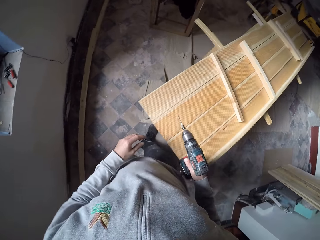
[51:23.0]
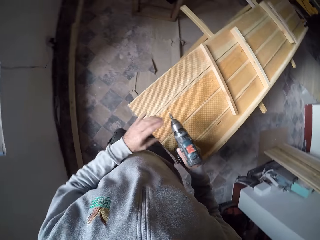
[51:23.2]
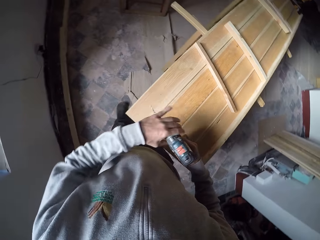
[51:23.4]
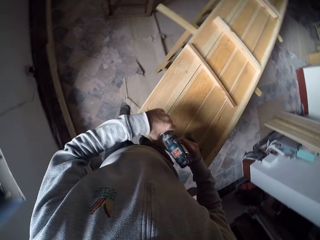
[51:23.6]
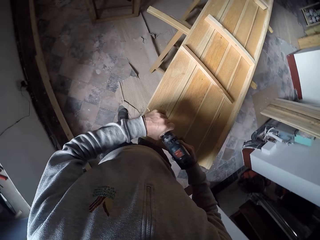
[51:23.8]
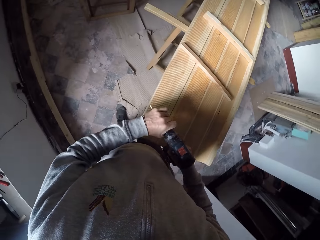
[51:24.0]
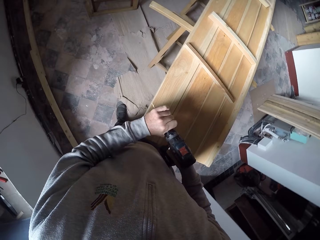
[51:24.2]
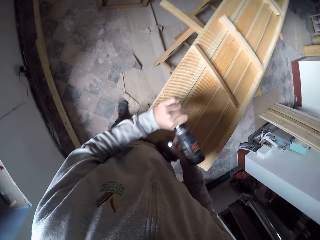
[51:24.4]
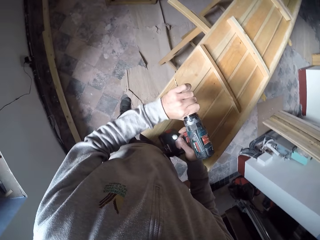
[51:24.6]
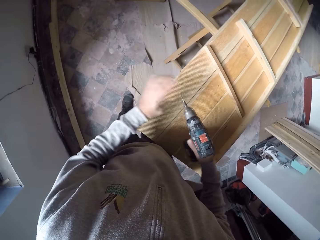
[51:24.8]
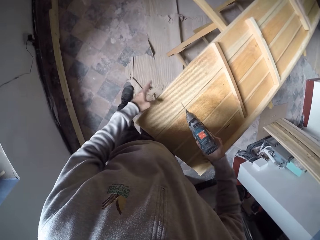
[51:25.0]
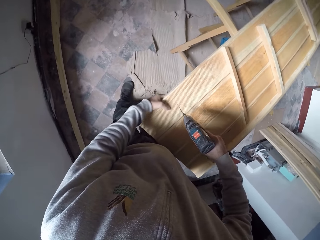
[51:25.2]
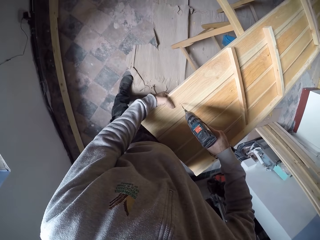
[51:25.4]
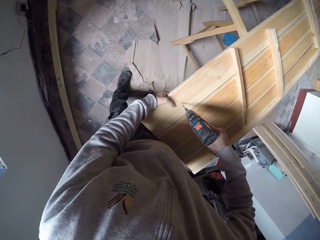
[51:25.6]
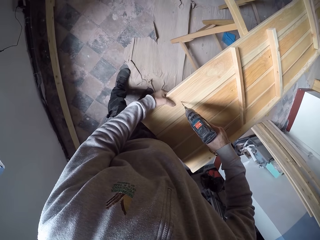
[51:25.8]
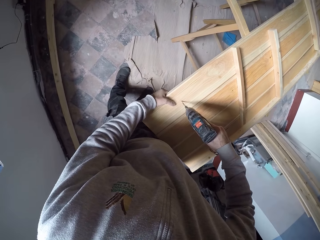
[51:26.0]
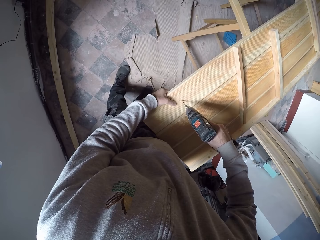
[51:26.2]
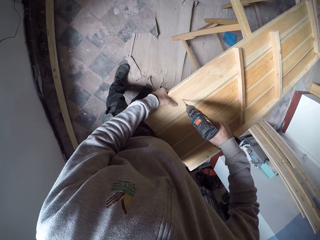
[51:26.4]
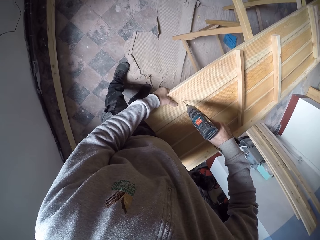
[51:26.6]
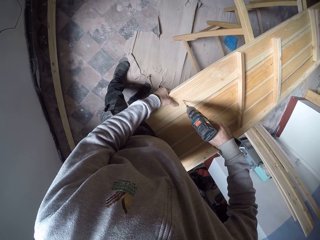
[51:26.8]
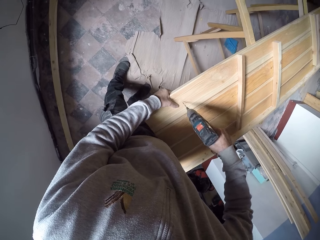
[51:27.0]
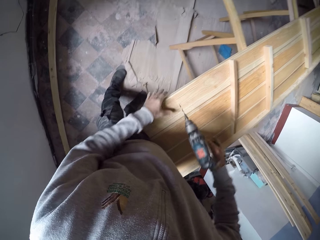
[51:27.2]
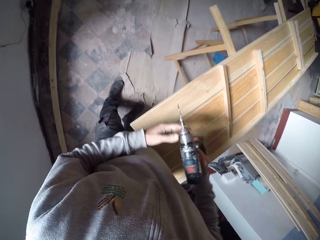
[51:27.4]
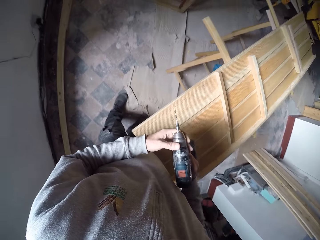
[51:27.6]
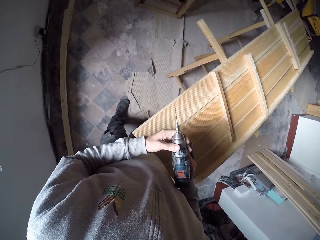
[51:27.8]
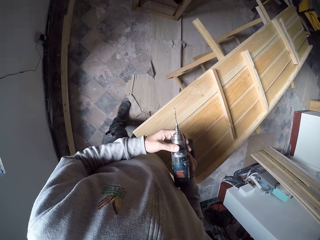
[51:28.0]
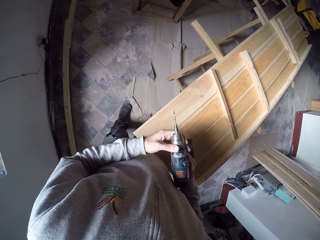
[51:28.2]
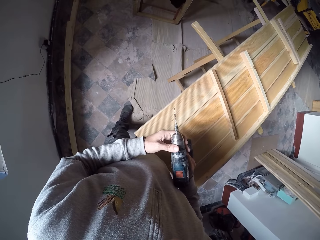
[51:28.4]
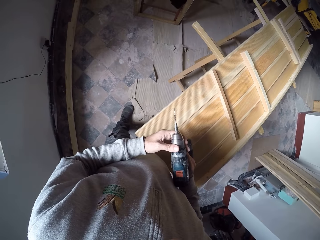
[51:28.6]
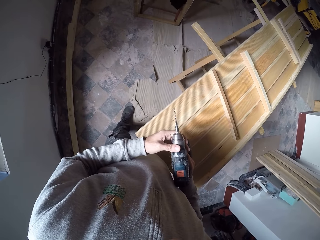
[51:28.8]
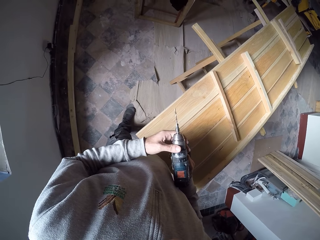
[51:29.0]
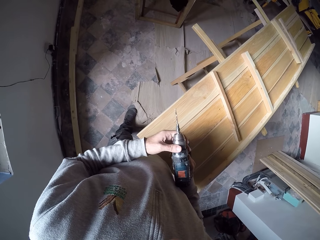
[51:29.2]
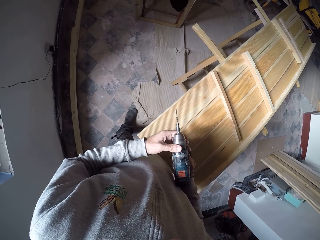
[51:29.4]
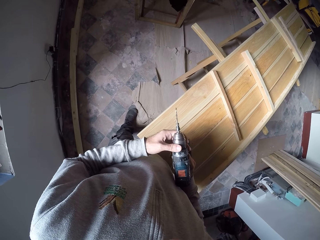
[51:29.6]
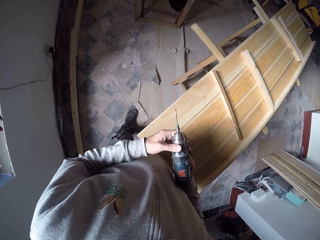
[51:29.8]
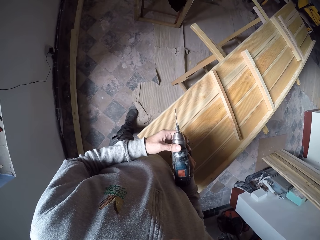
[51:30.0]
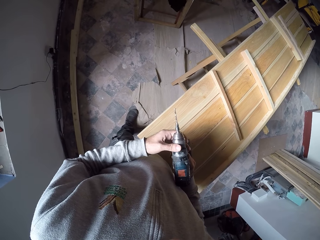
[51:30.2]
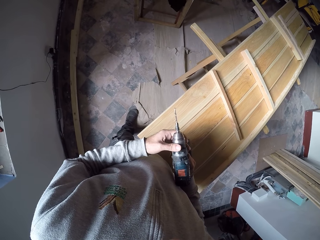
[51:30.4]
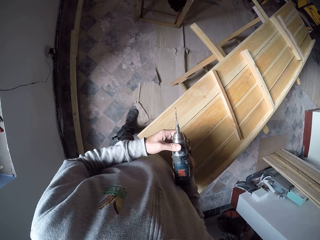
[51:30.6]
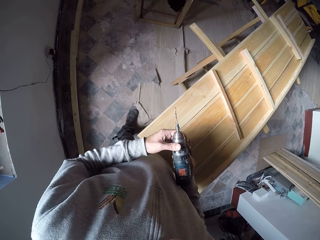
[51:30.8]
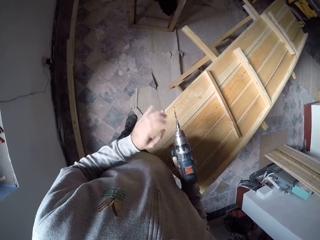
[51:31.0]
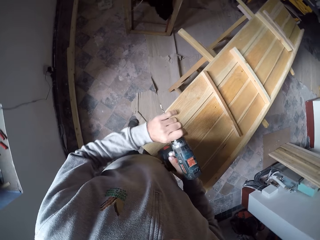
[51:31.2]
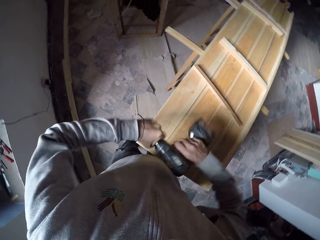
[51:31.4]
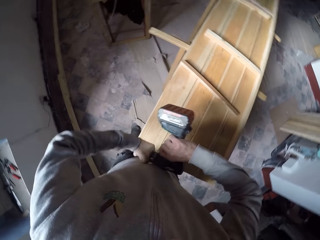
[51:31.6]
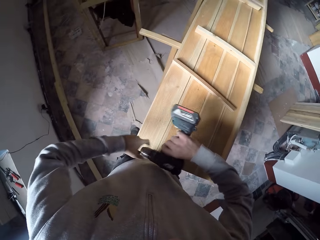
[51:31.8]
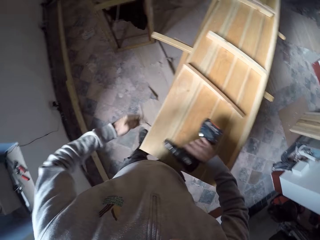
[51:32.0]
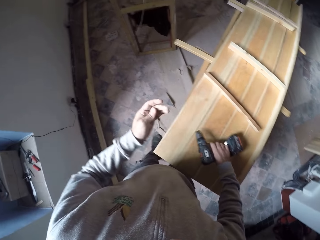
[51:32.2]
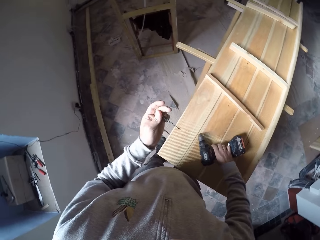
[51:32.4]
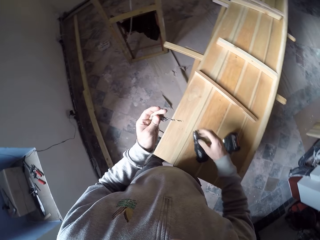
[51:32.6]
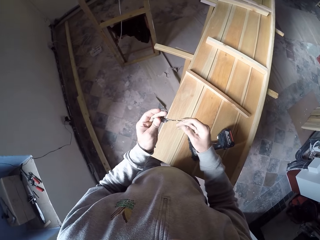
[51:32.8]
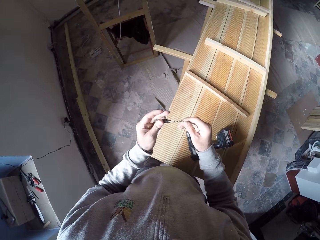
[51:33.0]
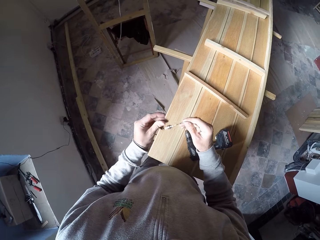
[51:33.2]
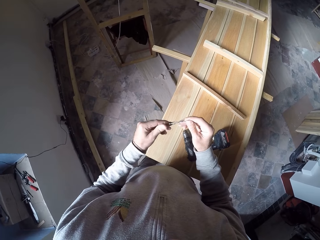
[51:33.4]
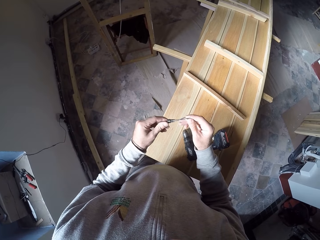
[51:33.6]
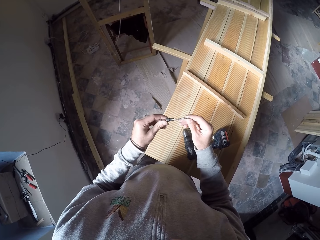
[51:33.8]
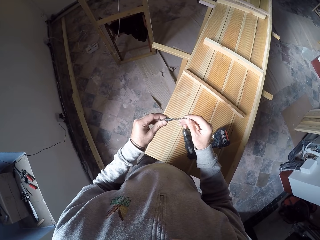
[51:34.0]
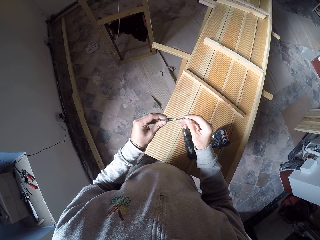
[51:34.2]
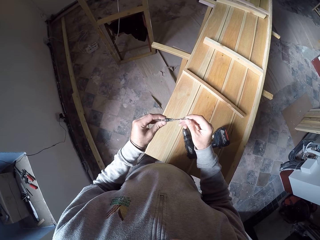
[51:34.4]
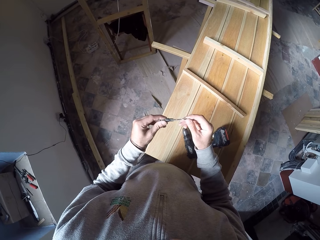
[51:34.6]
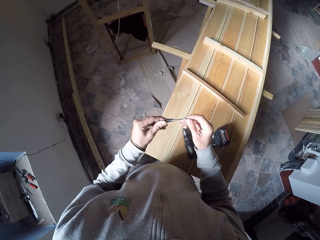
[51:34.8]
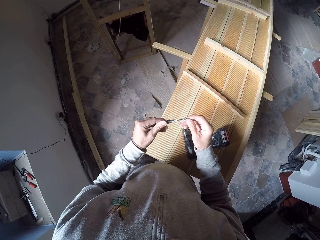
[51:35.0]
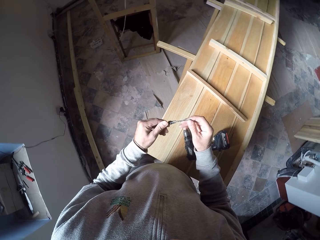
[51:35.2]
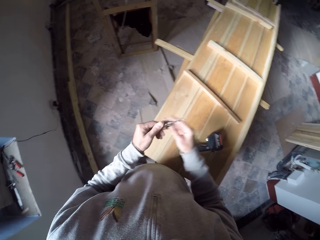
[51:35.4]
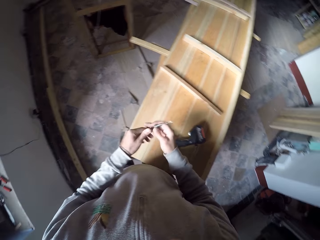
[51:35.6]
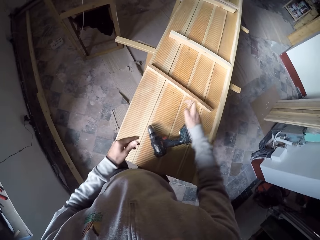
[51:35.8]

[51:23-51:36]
The camera wearer tightens a driller gun. They drill on the wood. They point the driller gun on the wood. They disassemble the driller. They look closely at the driller gun. They loosen the driller gun with the hand. They look at the driller metal. They hold a drill bit.

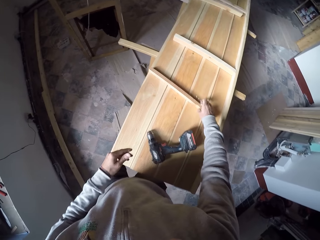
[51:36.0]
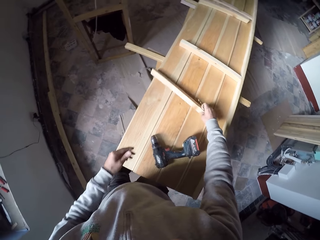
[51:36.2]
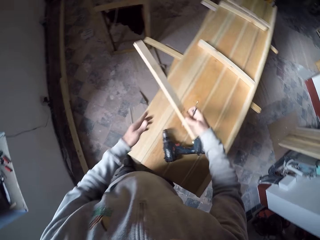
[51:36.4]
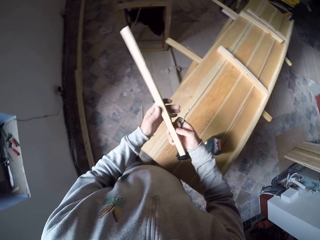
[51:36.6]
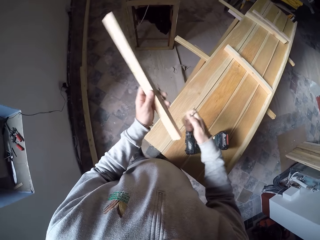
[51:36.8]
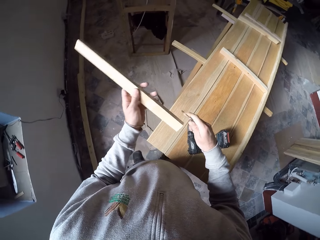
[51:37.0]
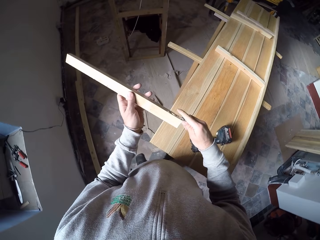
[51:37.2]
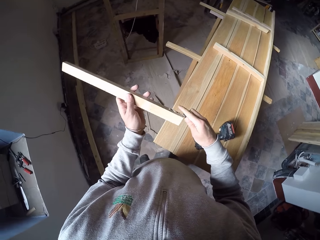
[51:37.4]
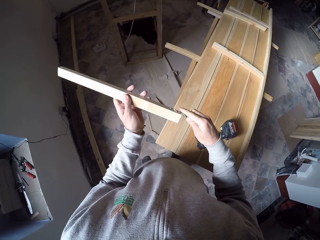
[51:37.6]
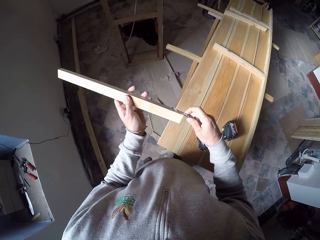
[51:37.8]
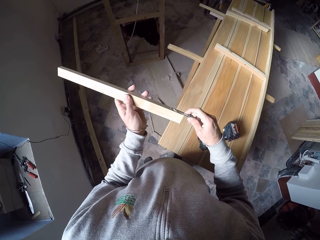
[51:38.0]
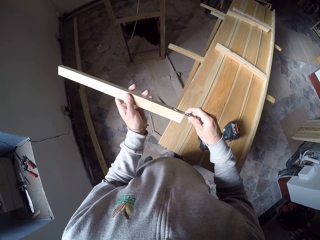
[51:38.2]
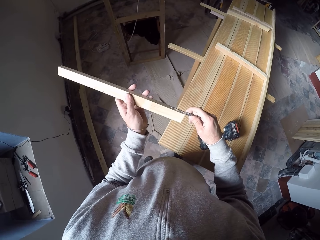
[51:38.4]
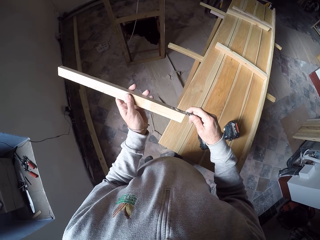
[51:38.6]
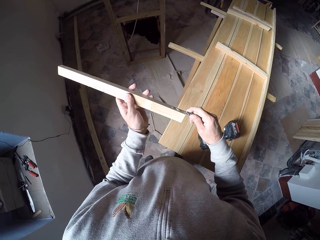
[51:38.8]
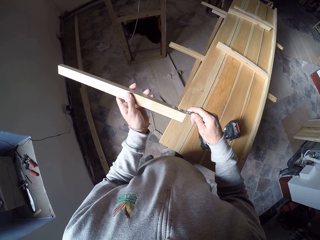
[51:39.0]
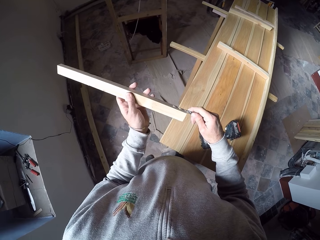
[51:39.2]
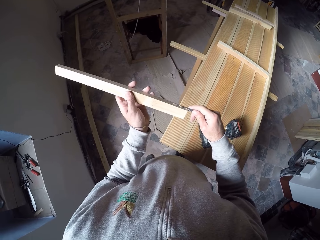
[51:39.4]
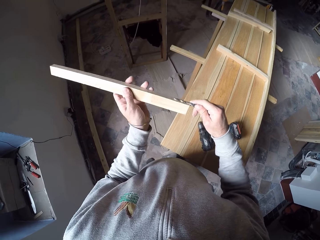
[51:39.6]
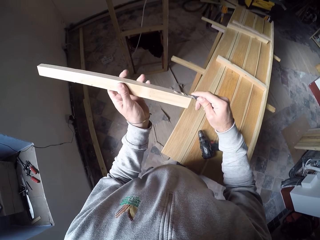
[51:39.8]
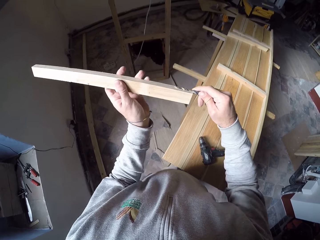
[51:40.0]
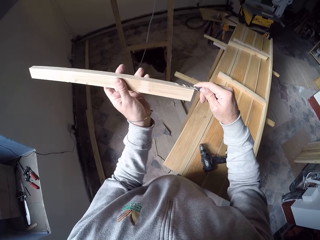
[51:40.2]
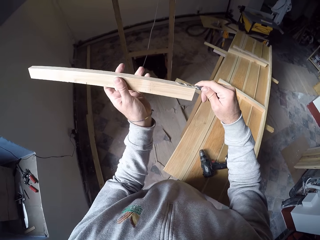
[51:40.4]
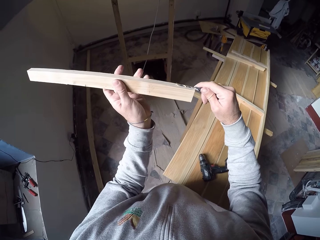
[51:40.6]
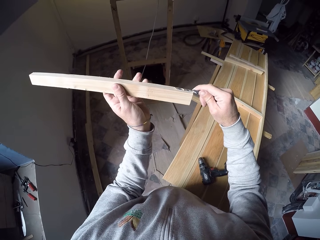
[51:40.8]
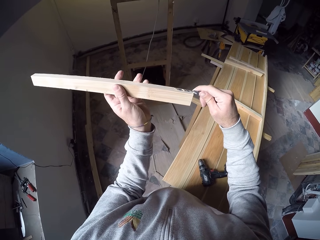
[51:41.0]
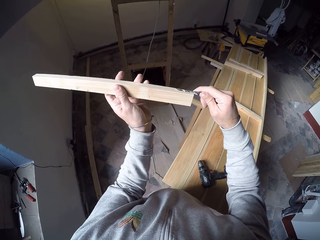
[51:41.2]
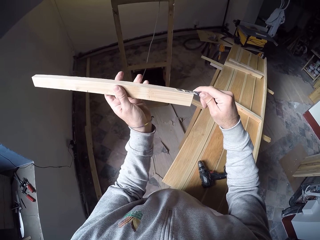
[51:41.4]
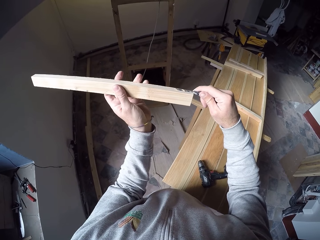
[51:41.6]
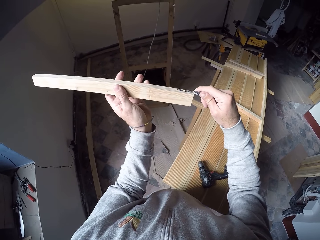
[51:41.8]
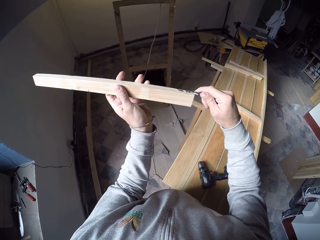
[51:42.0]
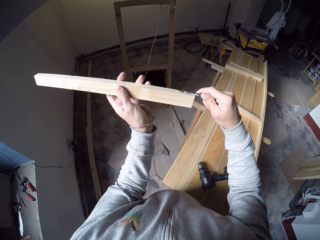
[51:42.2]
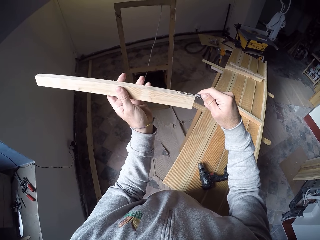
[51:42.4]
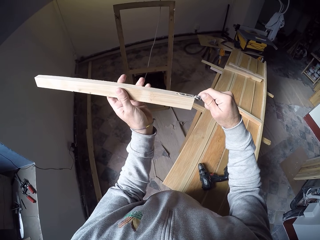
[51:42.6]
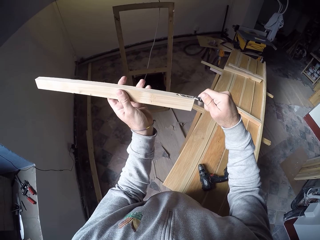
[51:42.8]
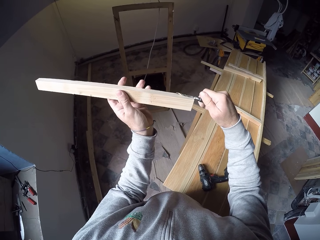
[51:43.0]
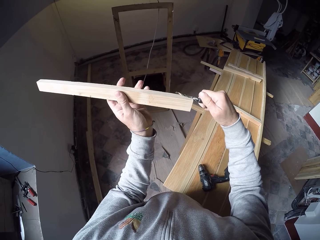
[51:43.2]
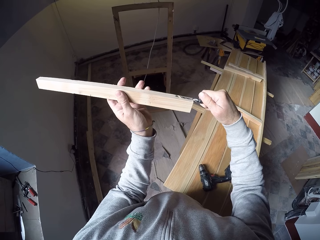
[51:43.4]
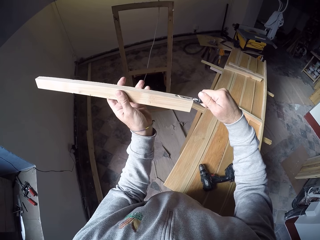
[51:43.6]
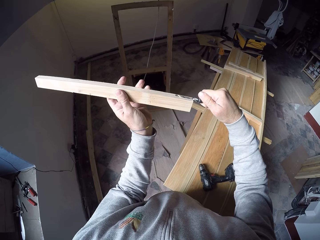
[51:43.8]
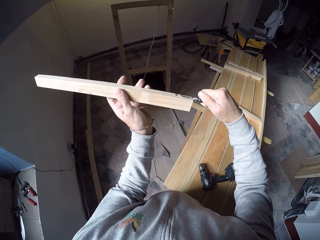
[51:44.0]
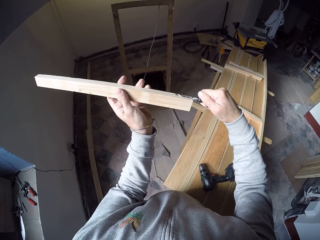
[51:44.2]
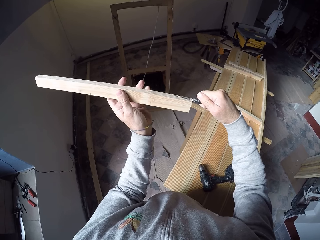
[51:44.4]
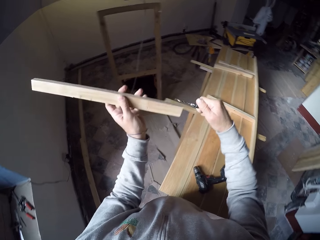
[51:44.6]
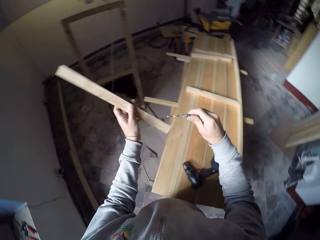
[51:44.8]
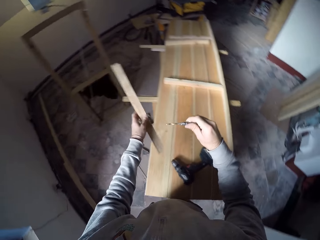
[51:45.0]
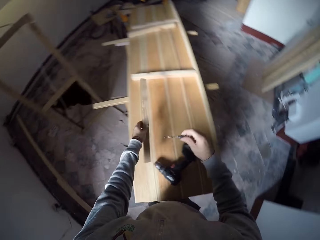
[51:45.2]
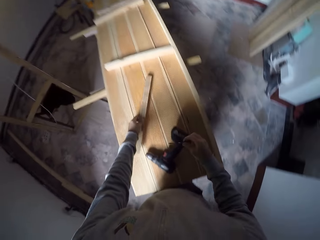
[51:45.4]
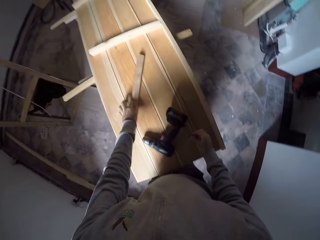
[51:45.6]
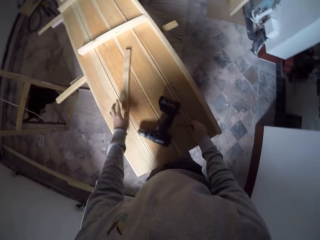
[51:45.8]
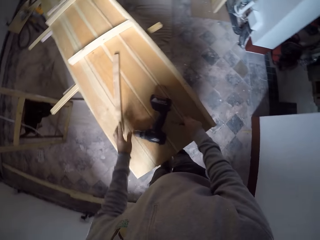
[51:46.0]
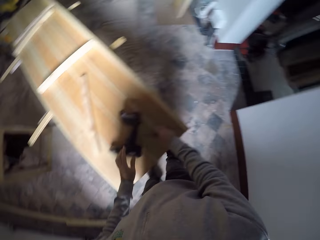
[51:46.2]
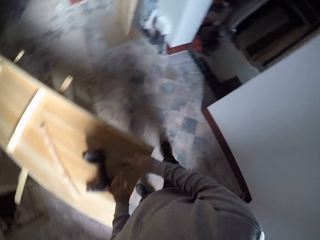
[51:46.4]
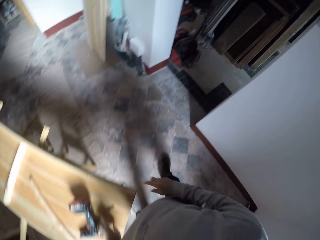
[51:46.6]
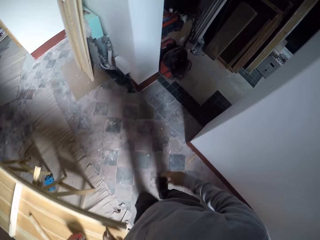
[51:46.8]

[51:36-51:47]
The camera wearer picks up a piece of wood. They place a metal driller against the wood. They measure a drill bit on the wood. They hold up the piece of wood and the drill bit. They roll the drill bit on the wood. They put the piece of wood on the wood. They put down the metal driller.
